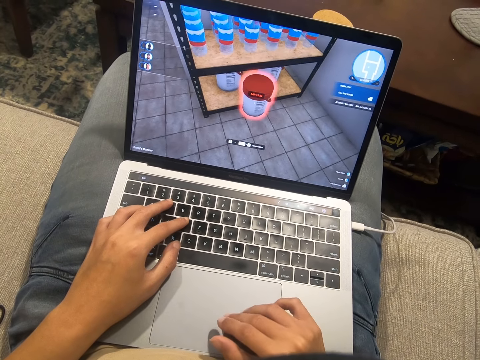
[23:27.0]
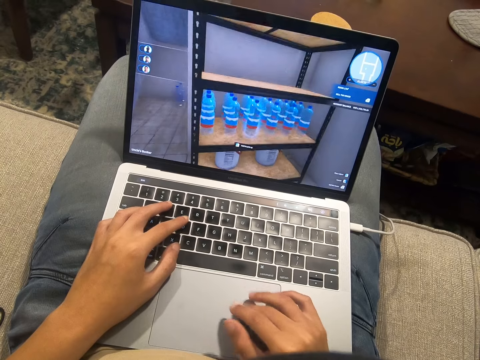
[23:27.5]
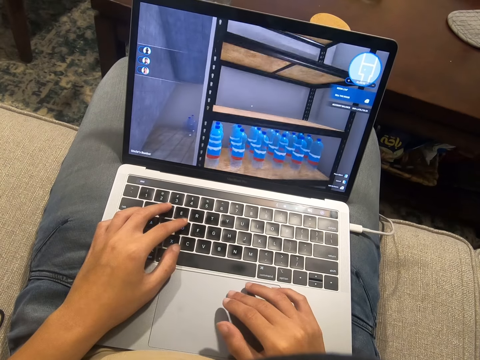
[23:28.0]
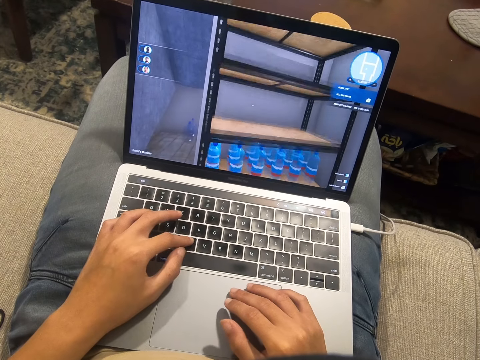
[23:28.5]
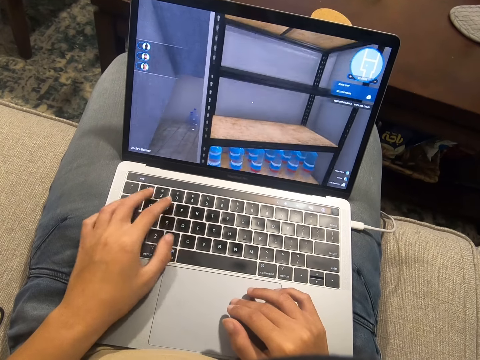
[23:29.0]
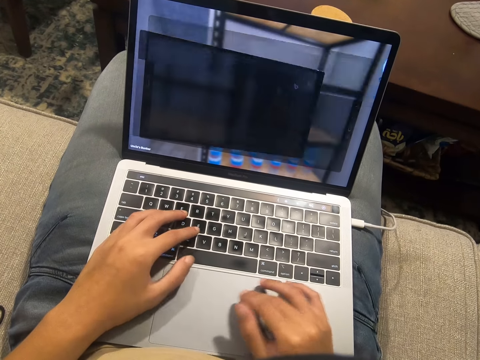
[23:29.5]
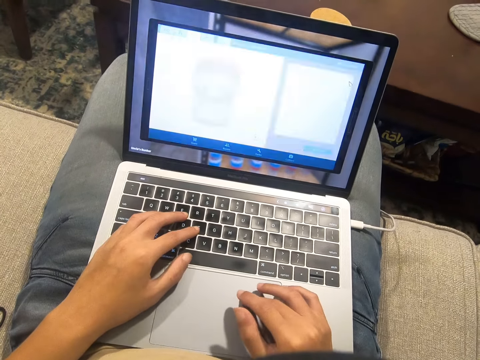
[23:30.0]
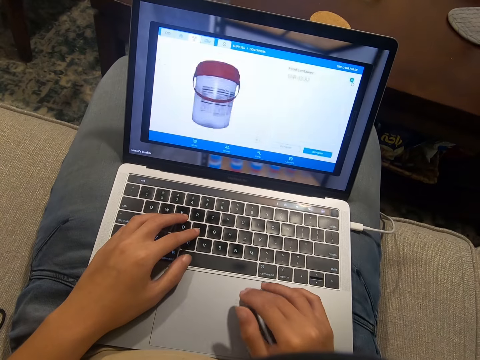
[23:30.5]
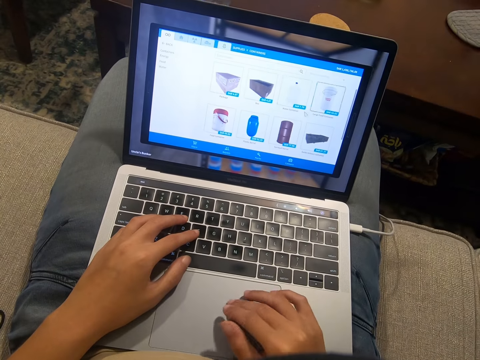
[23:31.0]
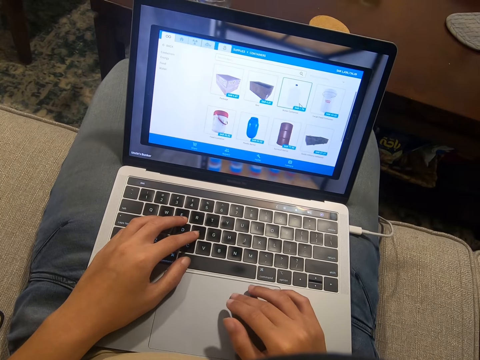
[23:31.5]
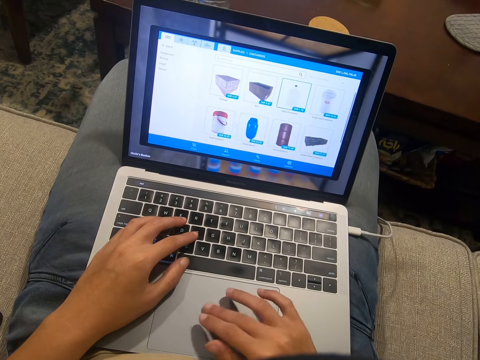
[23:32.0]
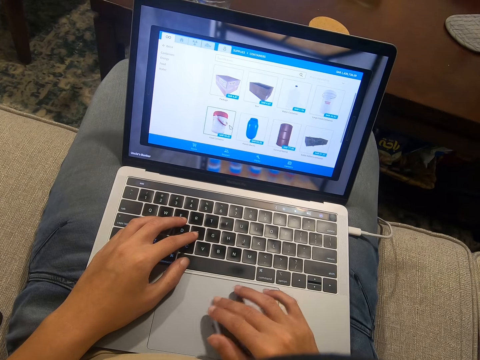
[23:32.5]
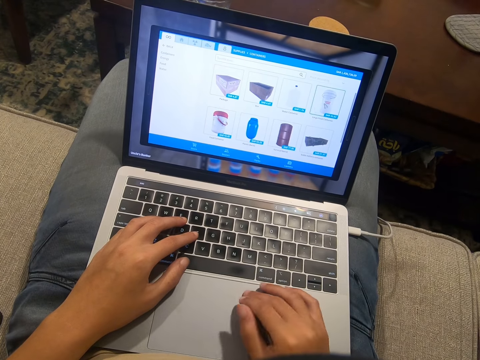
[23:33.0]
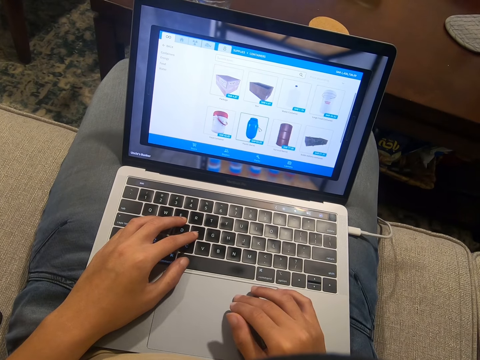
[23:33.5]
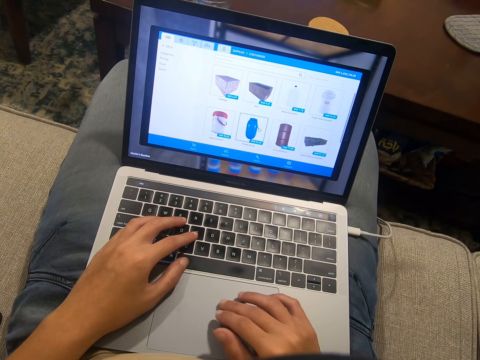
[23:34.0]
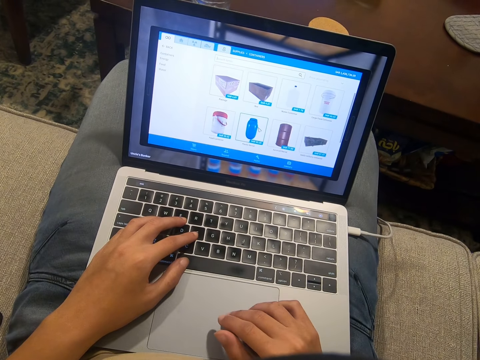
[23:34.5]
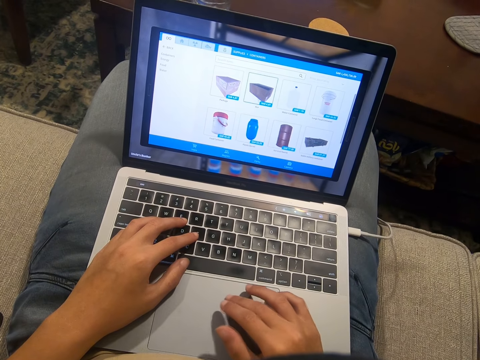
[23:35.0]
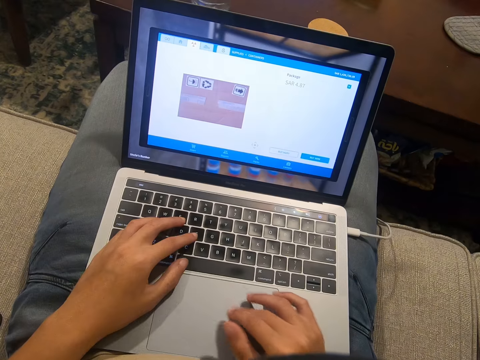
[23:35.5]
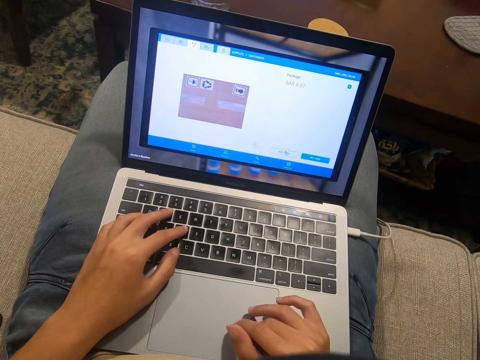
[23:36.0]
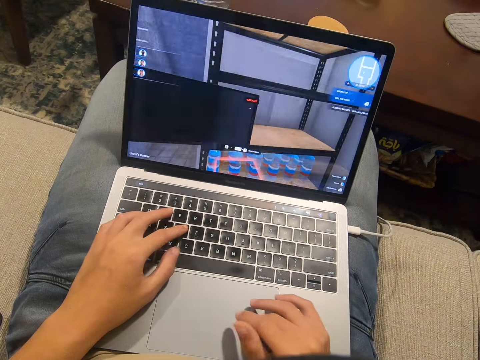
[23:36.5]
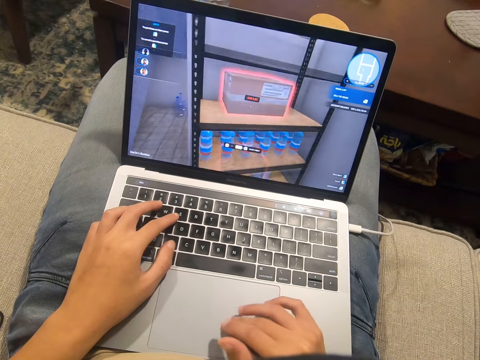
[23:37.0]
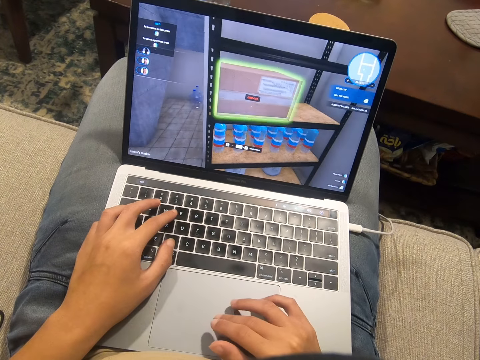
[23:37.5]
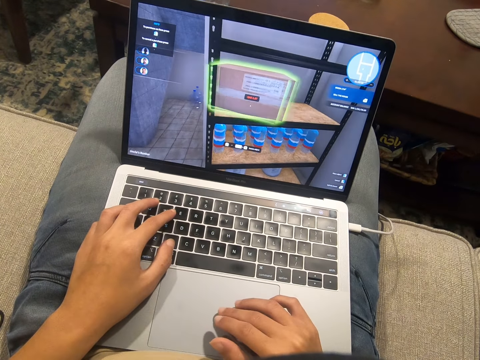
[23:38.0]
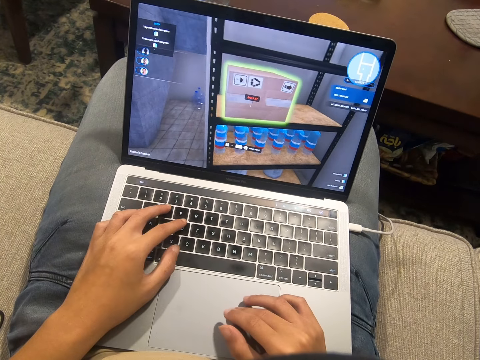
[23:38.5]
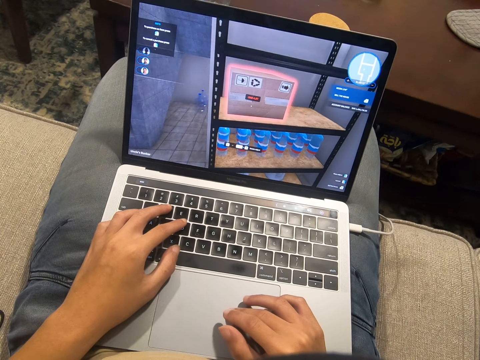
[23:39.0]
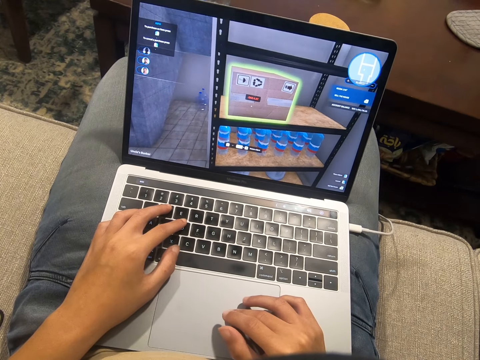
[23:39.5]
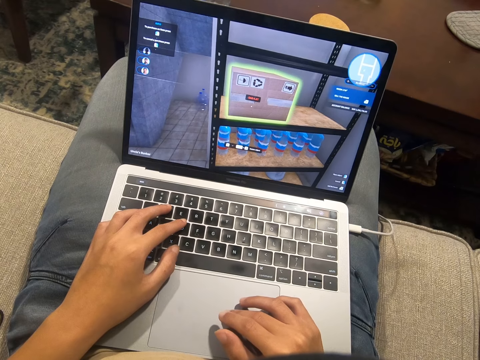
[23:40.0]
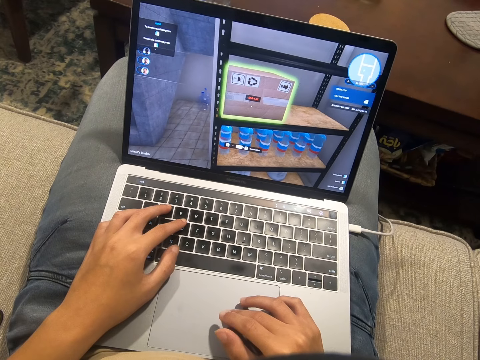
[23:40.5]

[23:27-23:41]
The camera wearer types on the keyboard. They scroll on the laptop.

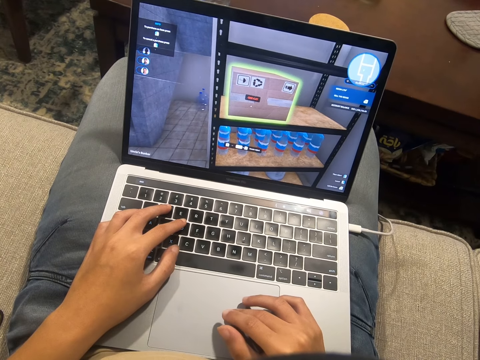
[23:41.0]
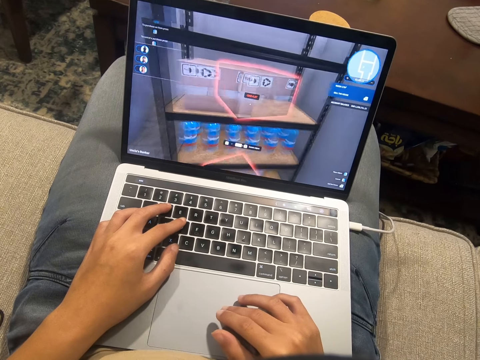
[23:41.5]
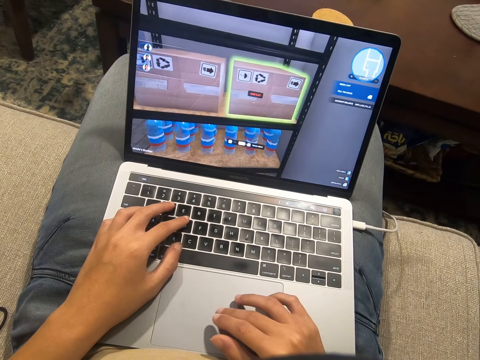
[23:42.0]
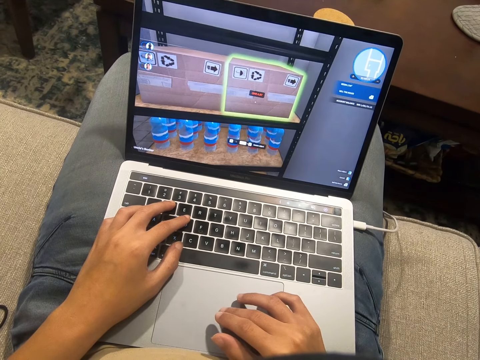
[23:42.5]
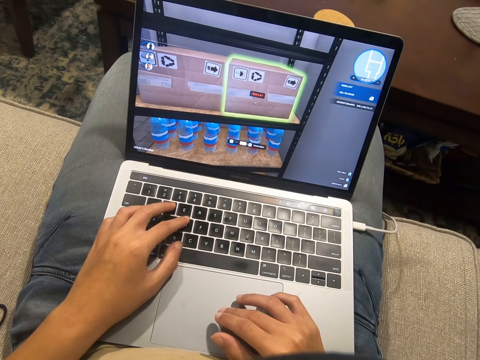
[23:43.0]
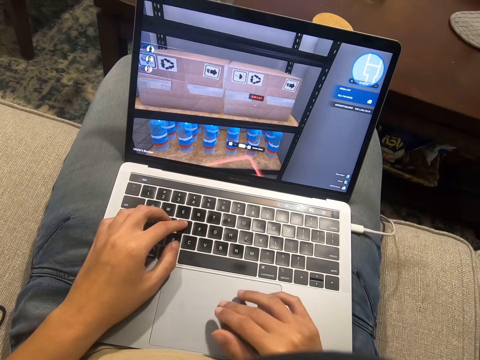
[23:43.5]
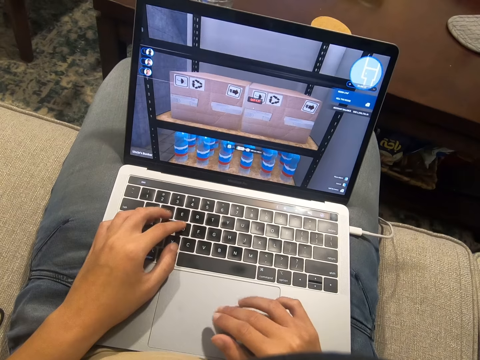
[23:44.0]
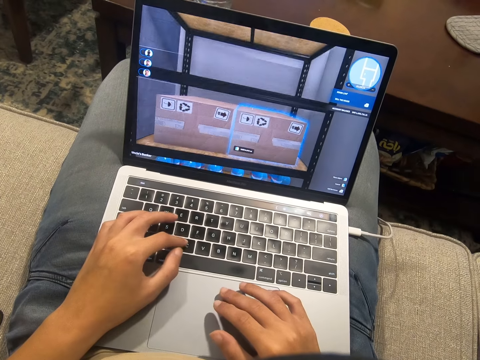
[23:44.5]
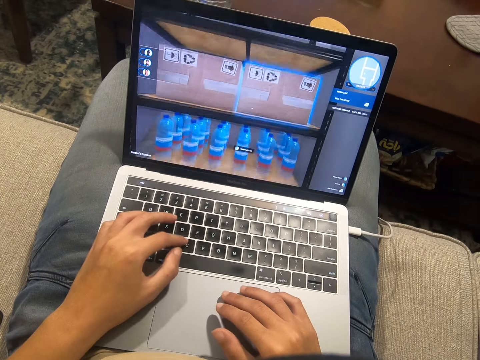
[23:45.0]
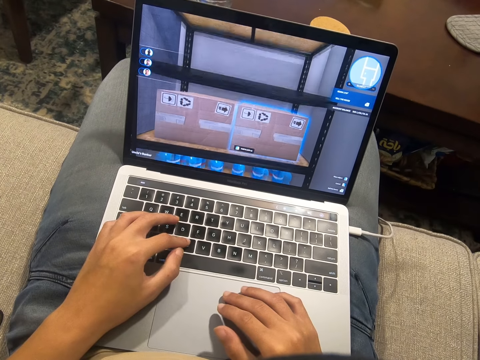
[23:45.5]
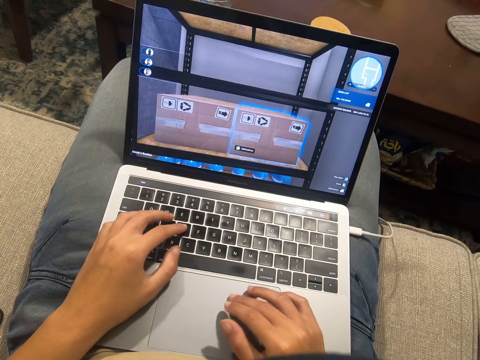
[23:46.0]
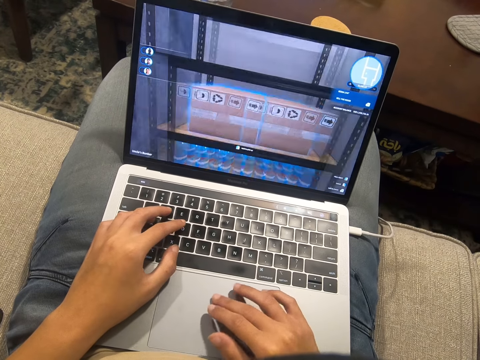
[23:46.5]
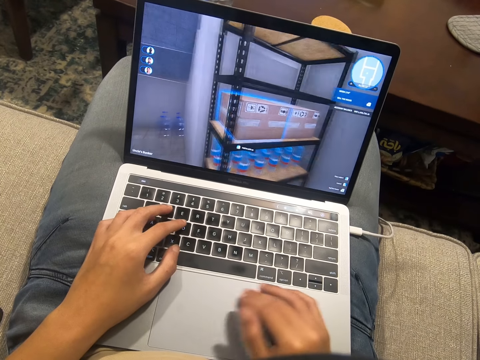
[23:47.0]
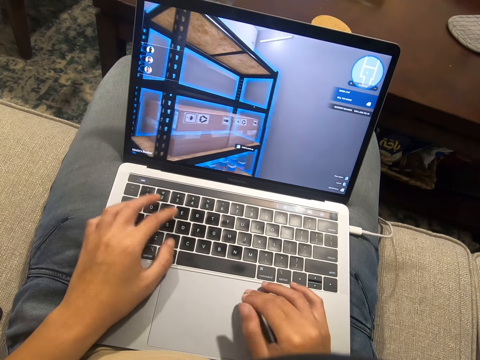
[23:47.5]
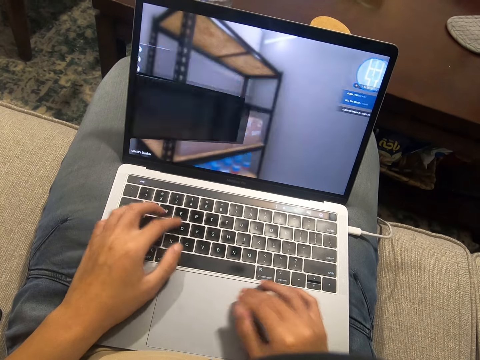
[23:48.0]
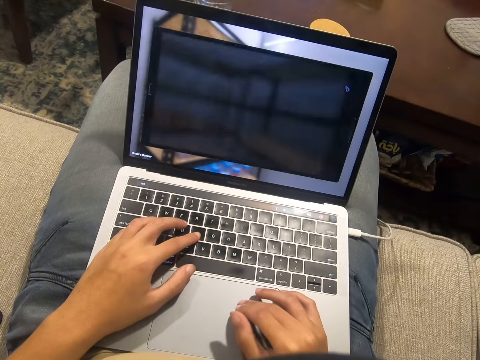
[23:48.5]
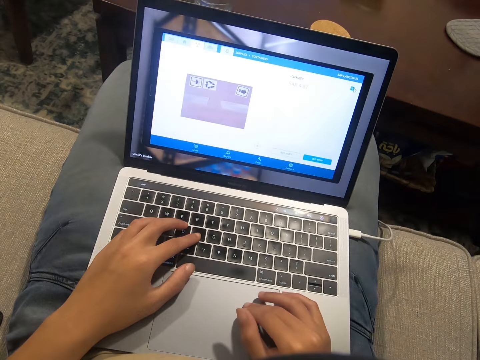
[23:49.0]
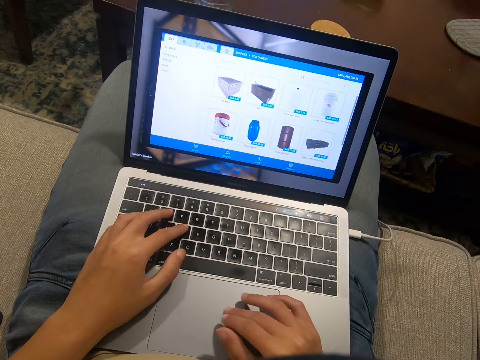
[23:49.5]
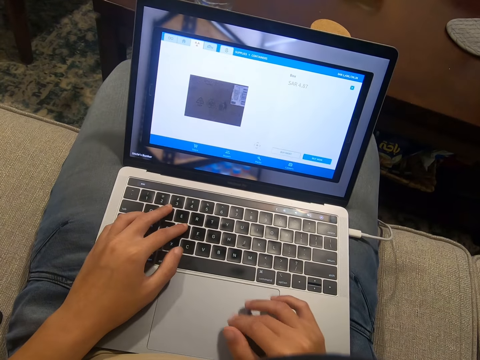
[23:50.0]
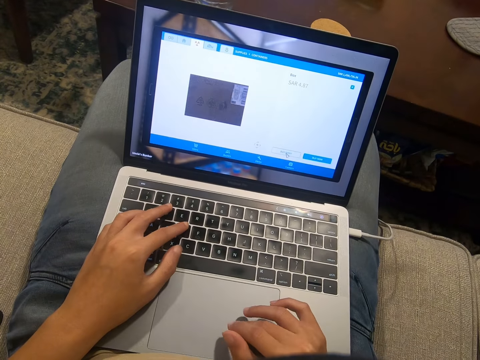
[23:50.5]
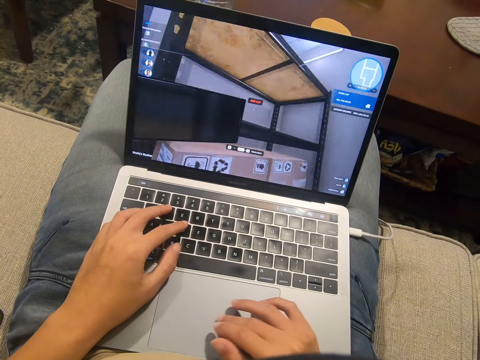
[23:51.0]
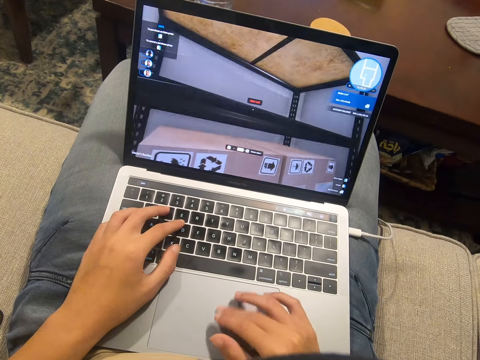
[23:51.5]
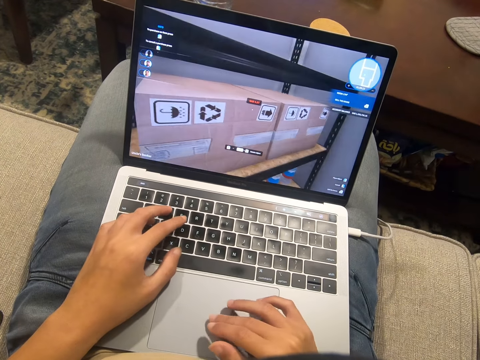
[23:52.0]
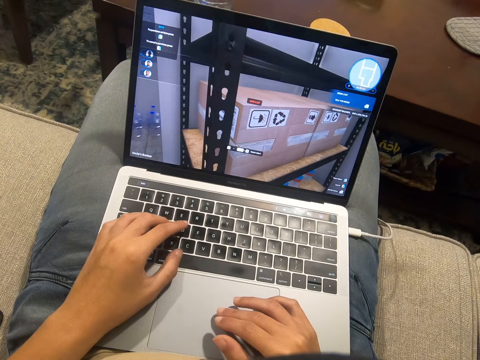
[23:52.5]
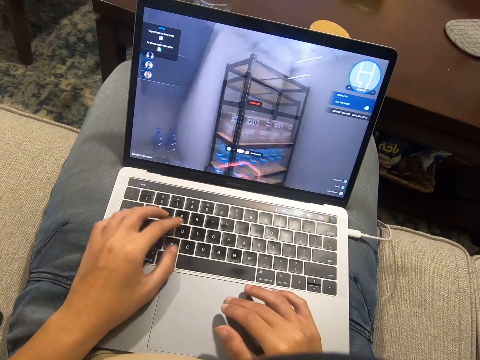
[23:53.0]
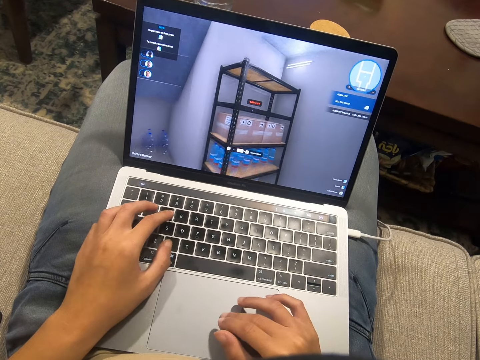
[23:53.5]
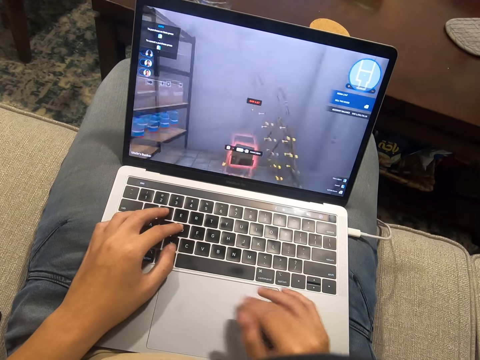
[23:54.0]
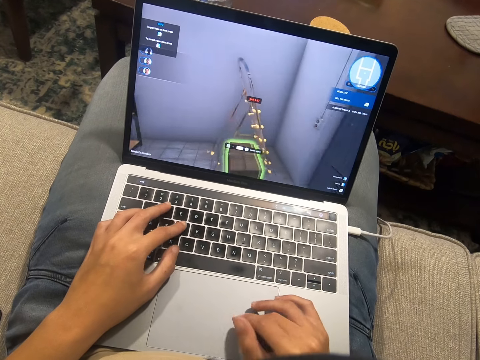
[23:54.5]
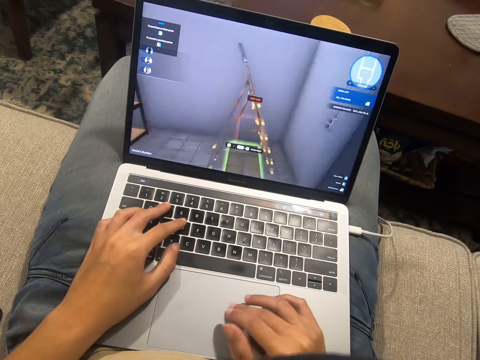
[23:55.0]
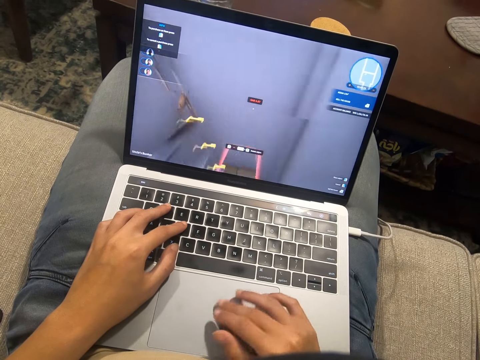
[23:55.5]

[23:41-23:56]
The camera wearer types on the keyboard. They scroll on the laptop. They type on the keyboard. They scroll on the laptop.
